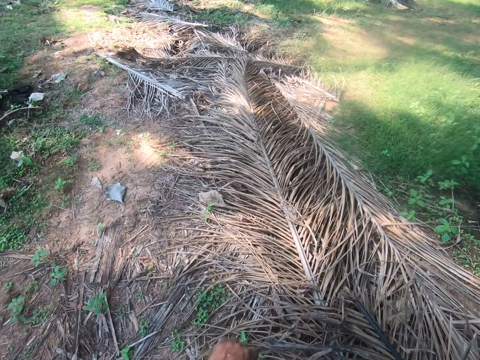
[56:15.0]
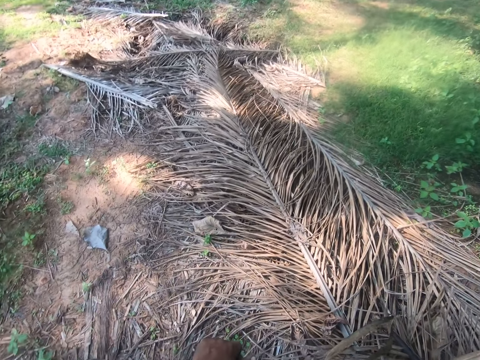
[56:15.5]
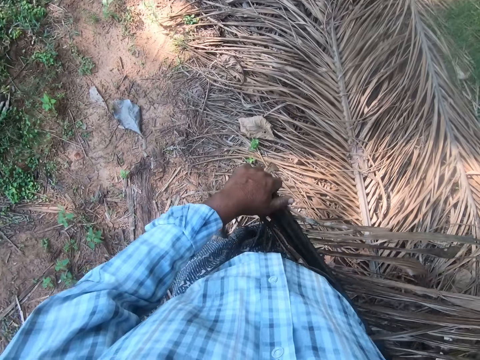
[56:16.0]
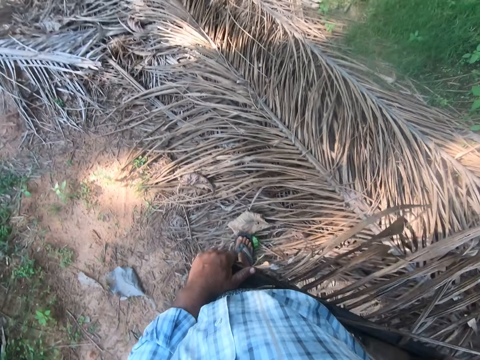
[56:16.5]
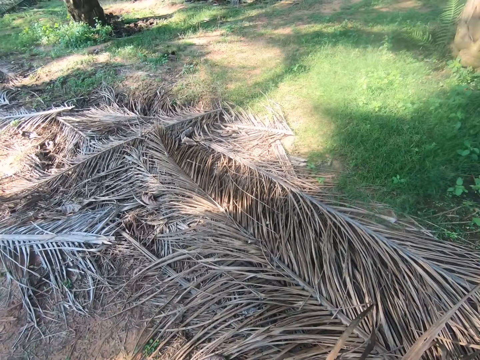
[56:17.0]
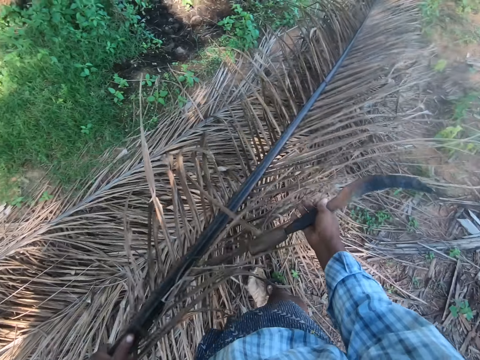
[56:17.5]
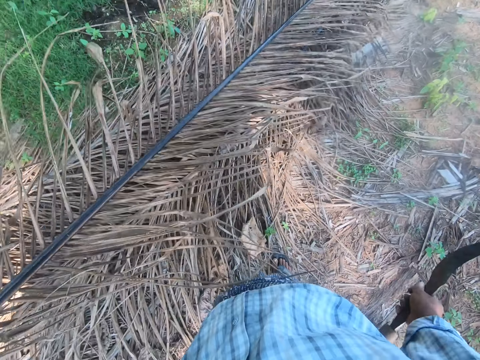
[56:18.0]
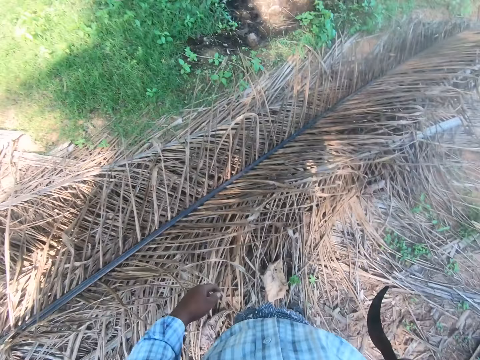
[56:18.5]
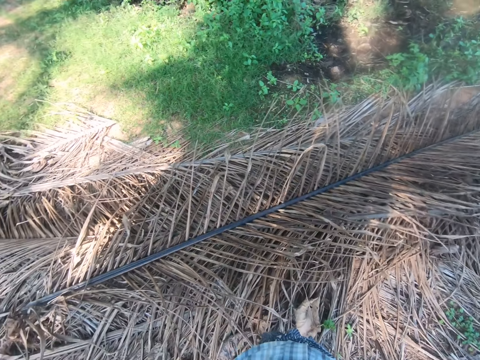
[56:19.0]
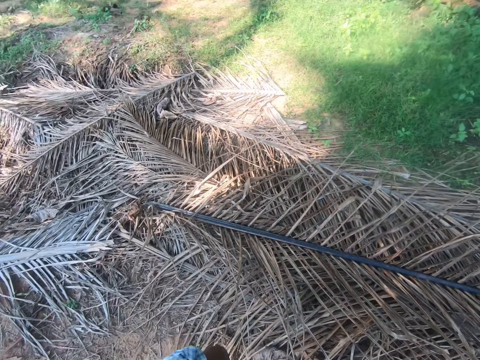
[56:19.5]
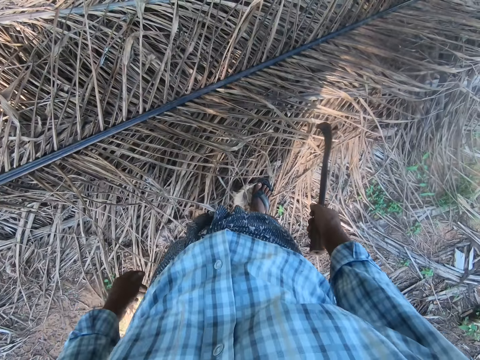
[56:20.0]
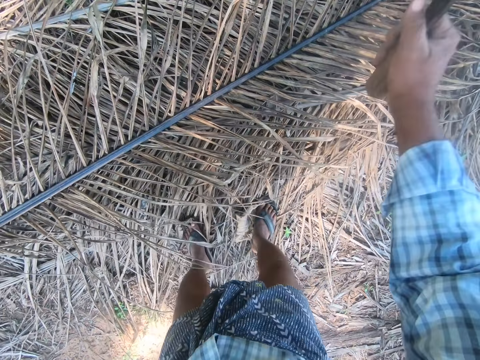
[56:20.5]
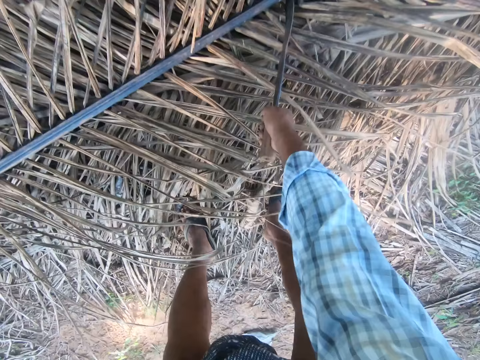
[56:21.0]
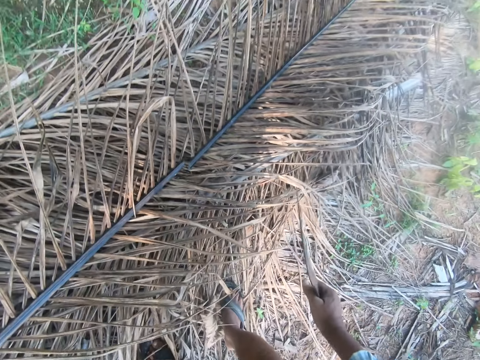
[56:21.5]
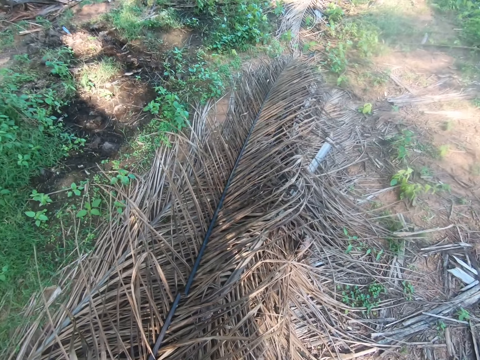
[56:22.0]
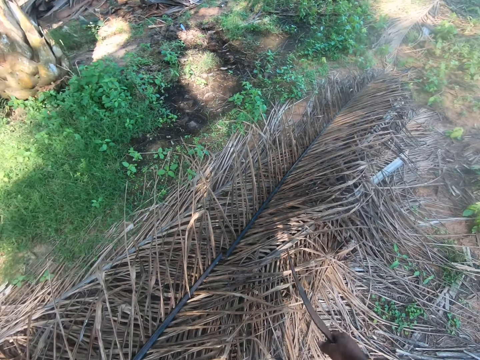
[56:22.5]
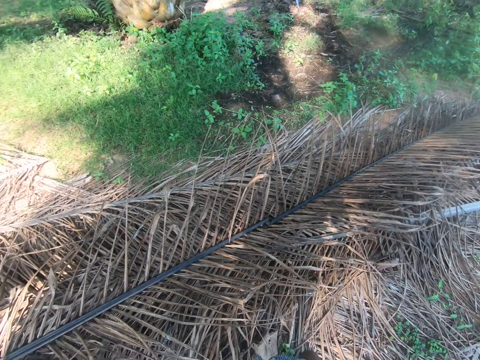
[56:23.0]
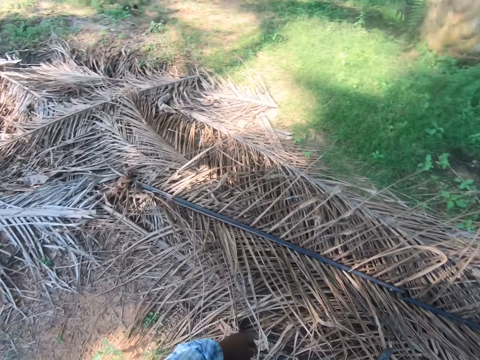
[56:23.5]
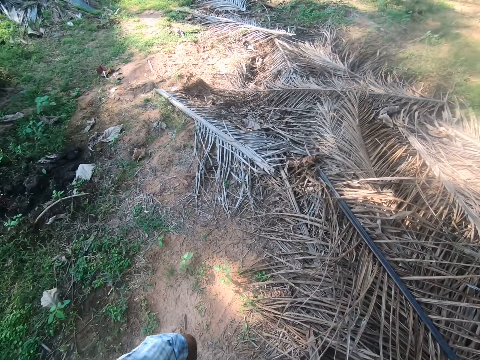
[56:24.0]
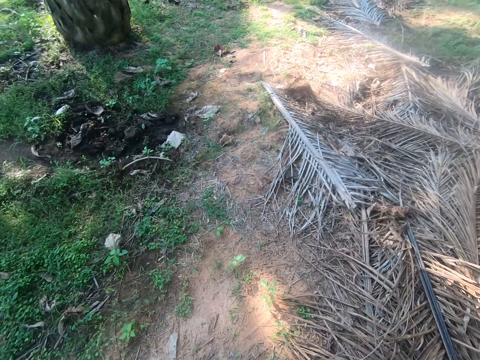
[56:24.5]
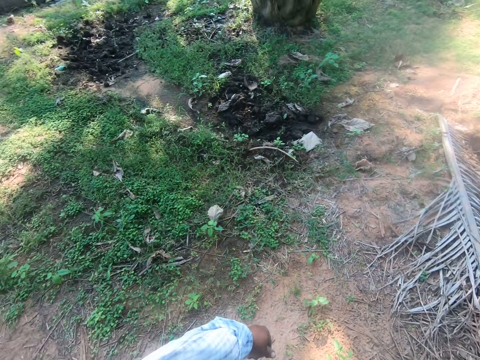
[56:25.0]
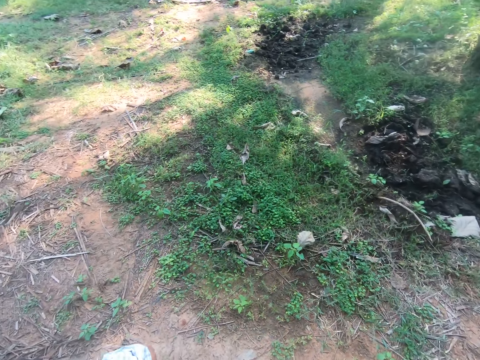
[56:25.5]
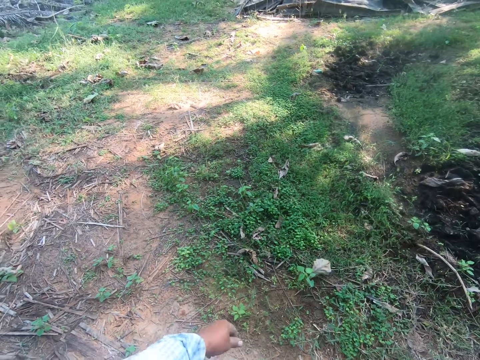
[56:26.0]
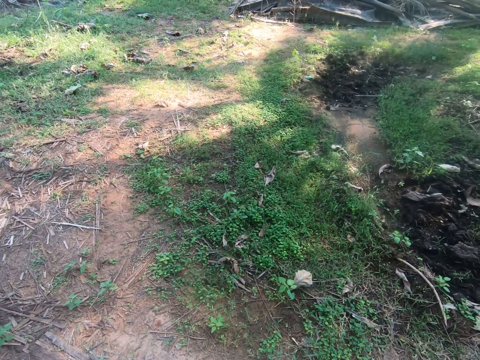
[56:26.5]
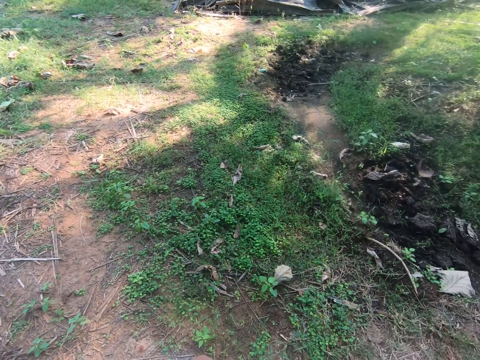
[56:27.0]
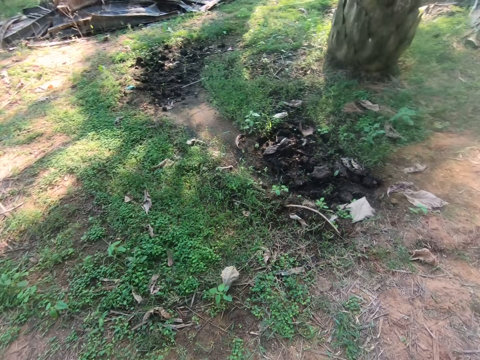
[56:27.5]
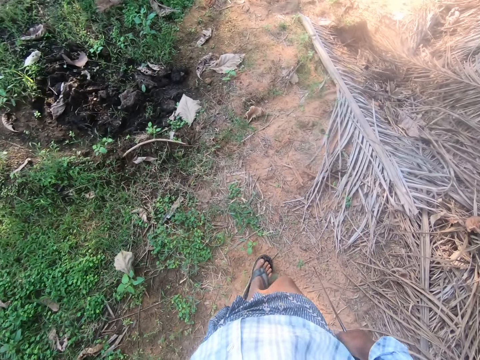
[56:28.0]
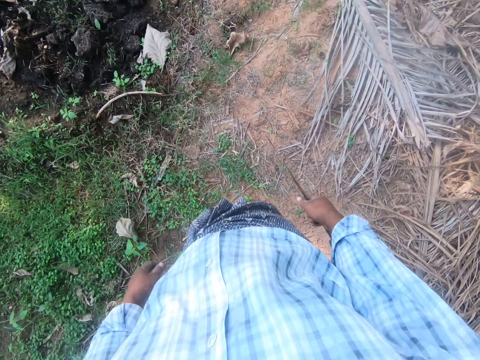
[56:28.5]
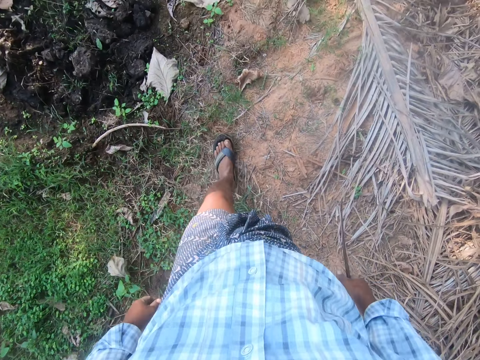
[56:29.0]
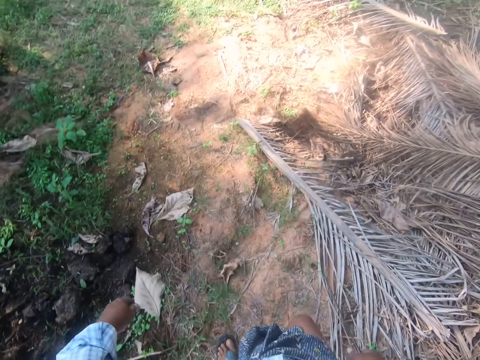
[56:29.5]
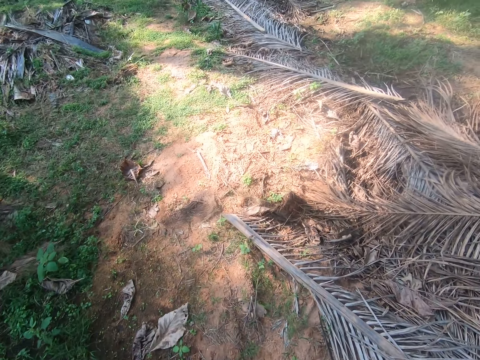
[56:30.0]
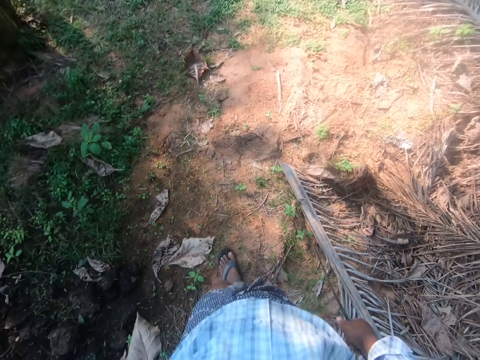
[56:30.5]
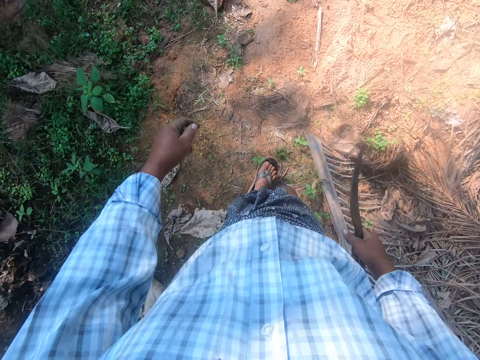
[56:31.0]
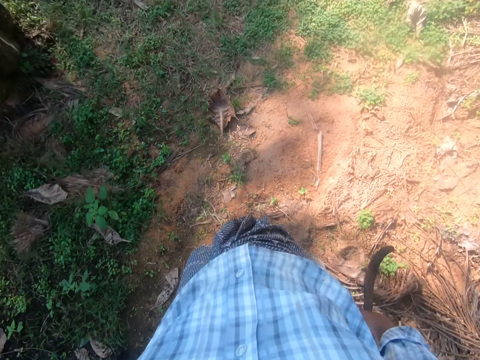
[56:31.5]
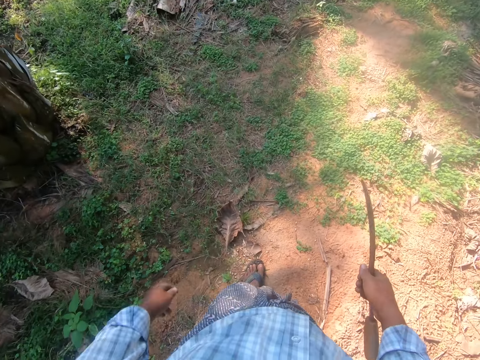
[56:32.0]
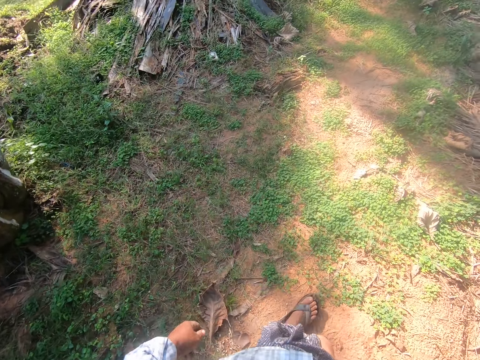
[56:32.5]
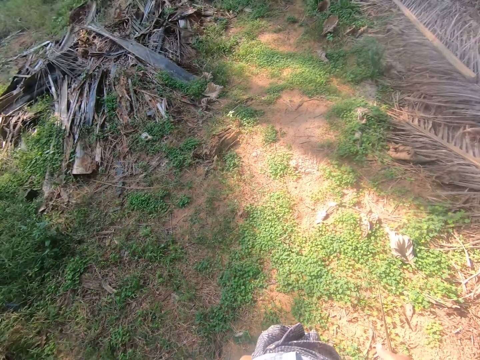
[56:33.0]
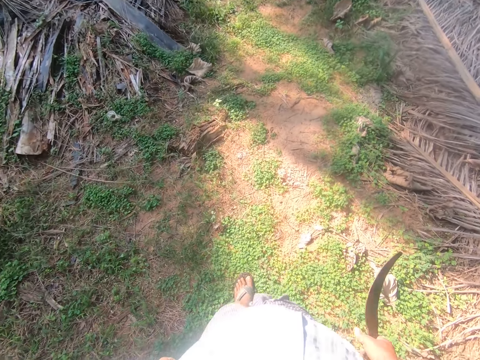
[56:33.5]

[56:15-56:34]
The camera wearer drops the palm frond on the pile. He cuts the palm frond on the ground with the sickle in his right hand. He looks around. He walks to a palm frond on the ground.

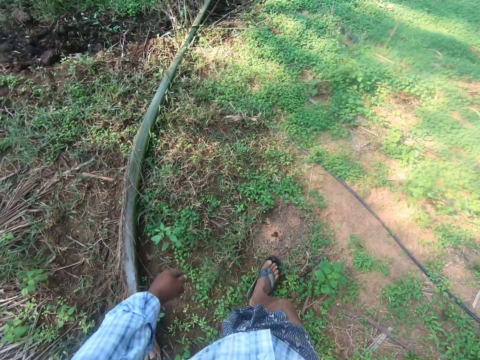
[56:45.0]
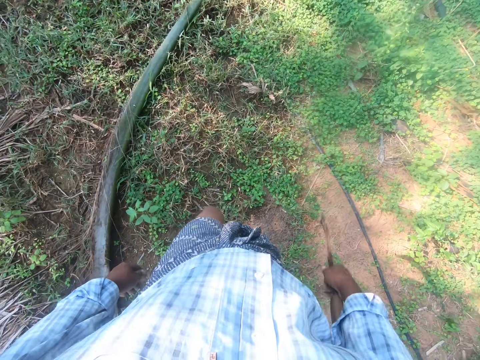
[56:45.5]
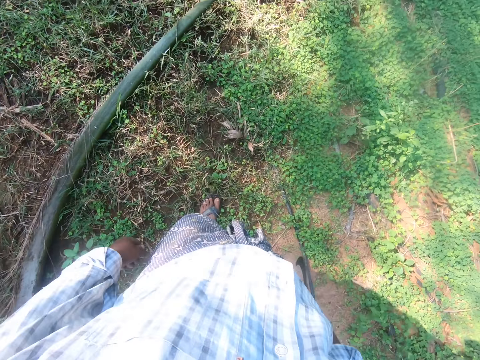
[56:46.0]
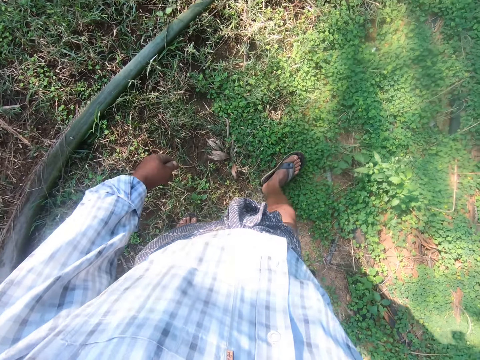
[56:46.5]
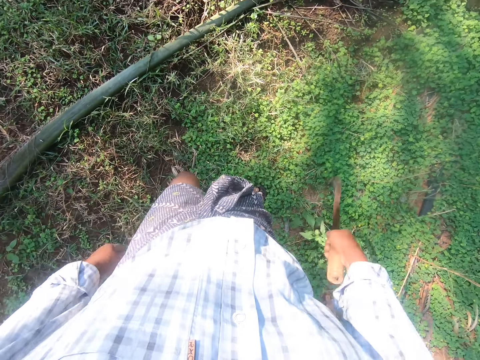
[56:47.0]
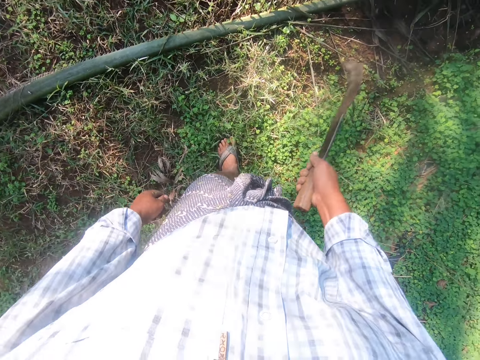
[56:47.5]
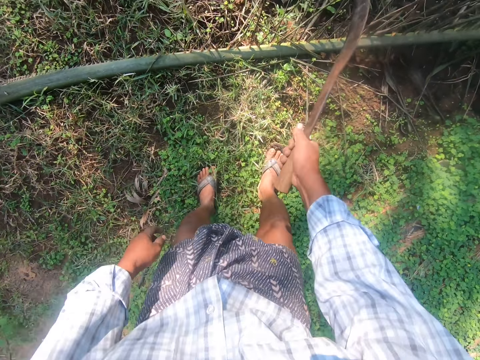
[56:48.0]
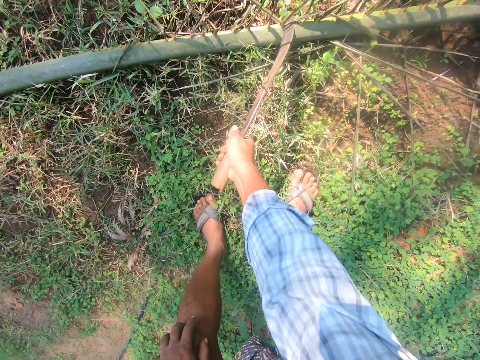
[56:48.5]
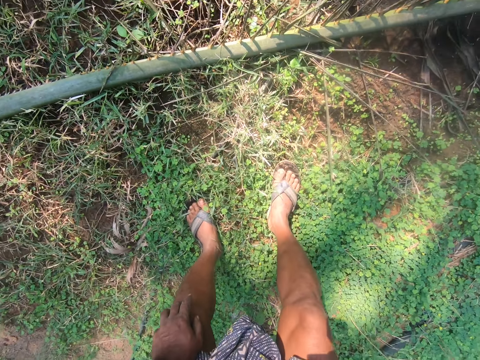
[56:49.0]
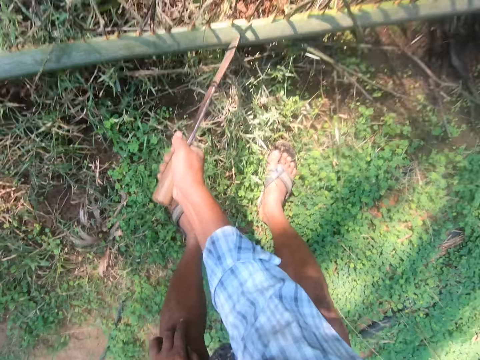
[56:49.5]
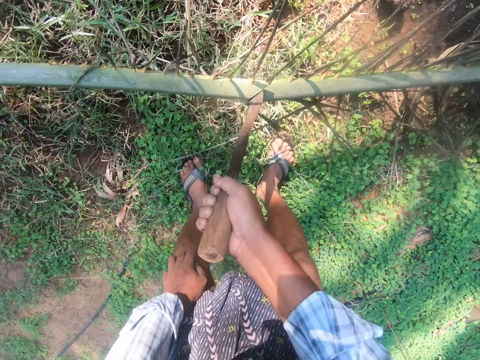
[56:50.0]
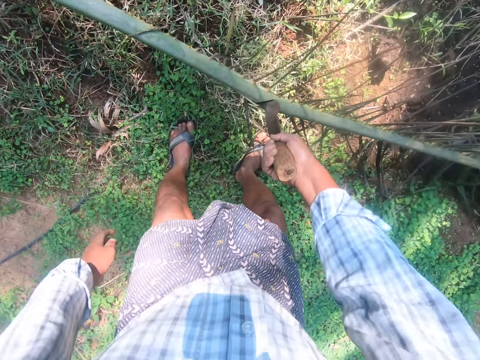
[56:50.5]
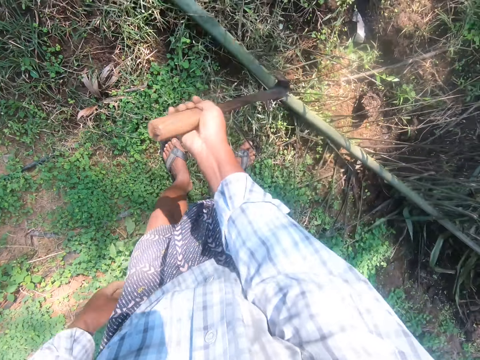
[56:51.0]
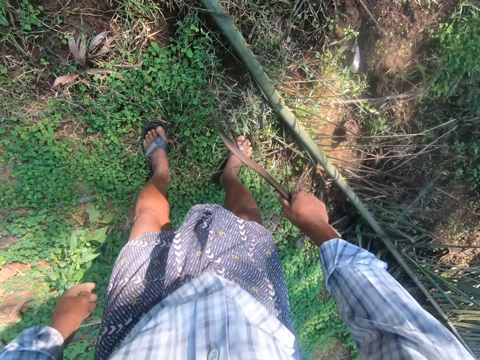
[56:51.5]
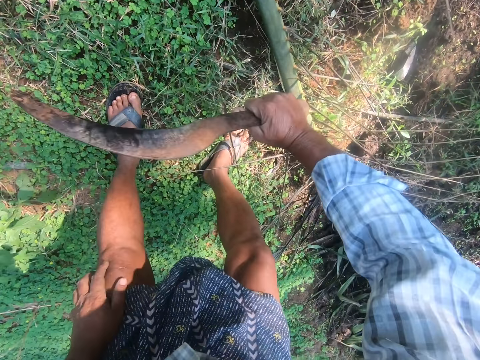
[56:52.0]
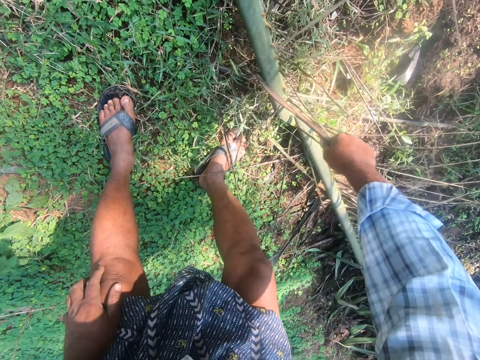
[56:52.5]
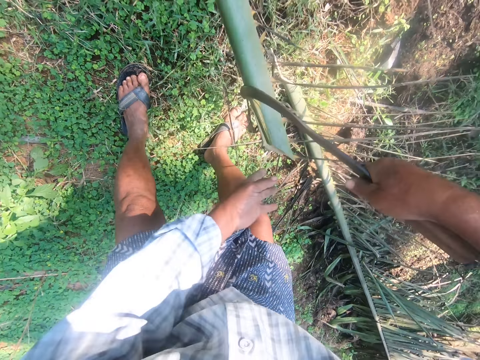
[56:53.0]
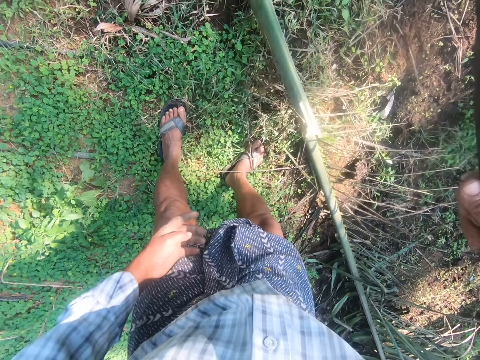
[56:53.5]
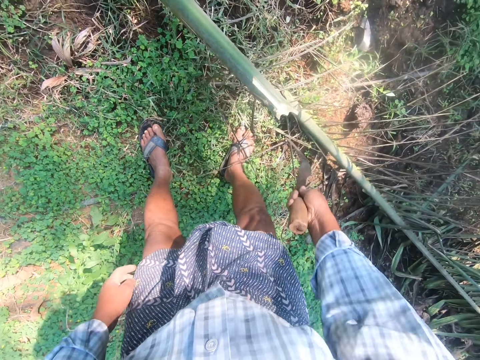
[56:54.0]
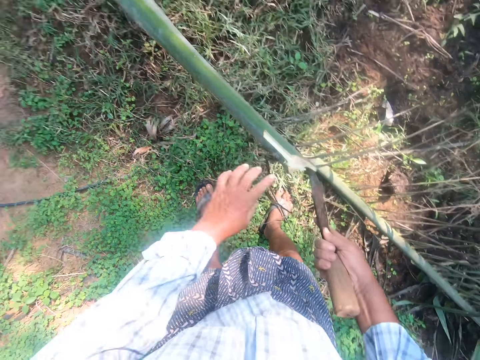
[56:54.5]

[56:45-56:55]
The camera wearer cuts the palm frond with the sickle in his right hand.
